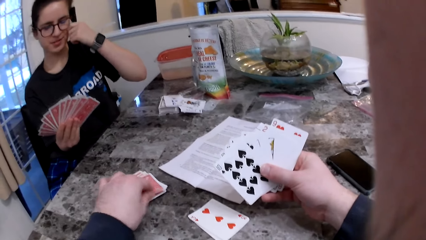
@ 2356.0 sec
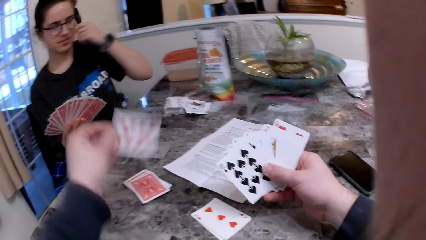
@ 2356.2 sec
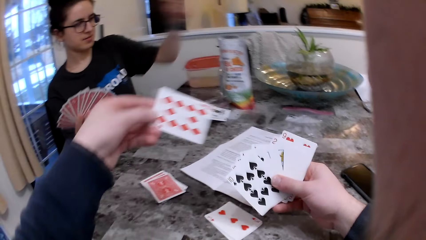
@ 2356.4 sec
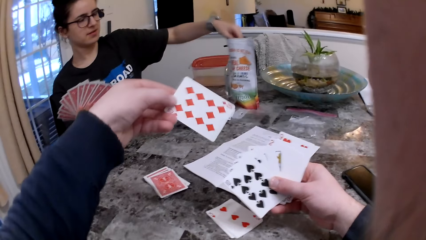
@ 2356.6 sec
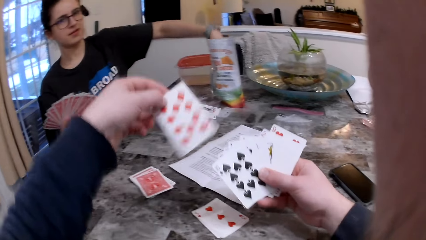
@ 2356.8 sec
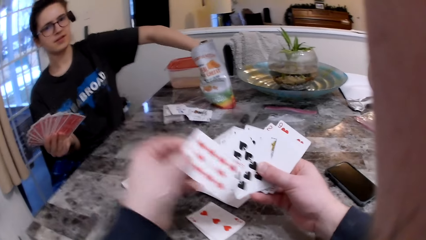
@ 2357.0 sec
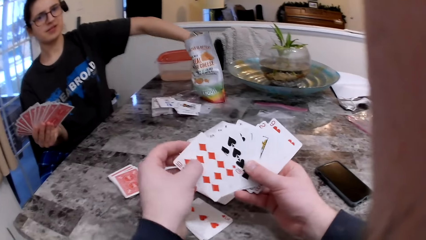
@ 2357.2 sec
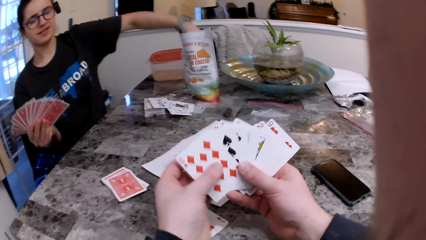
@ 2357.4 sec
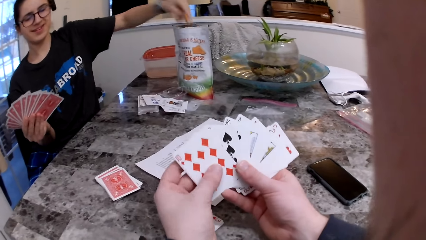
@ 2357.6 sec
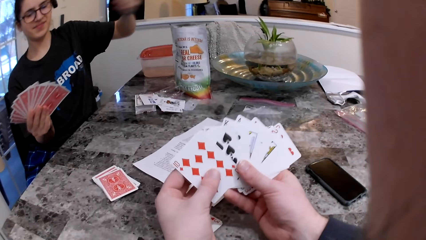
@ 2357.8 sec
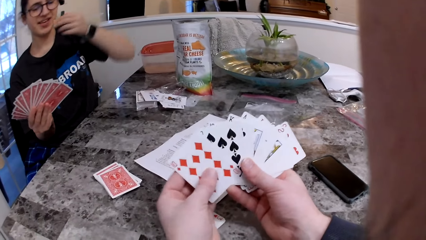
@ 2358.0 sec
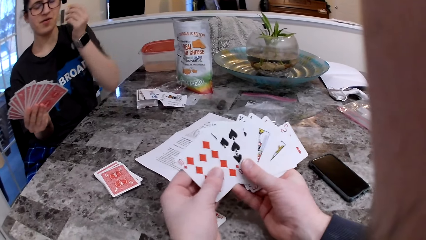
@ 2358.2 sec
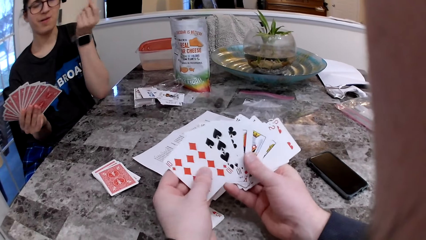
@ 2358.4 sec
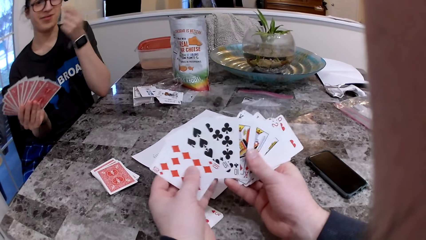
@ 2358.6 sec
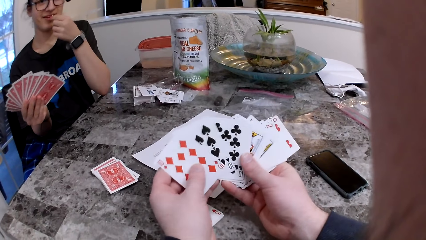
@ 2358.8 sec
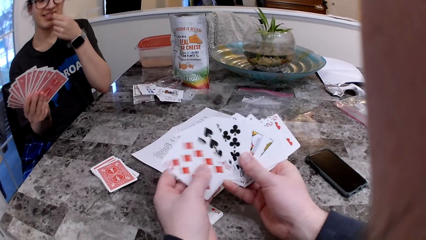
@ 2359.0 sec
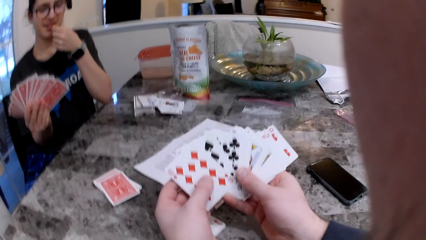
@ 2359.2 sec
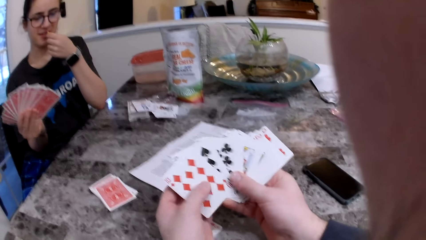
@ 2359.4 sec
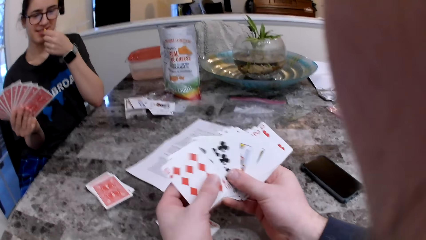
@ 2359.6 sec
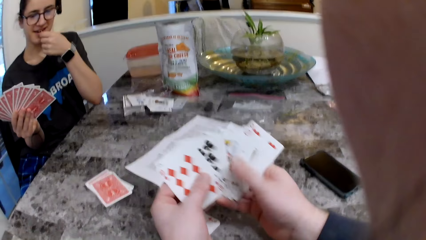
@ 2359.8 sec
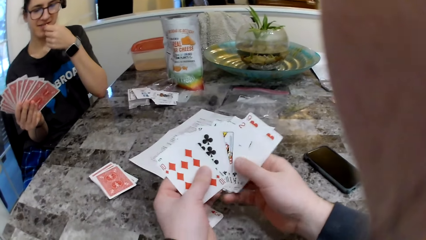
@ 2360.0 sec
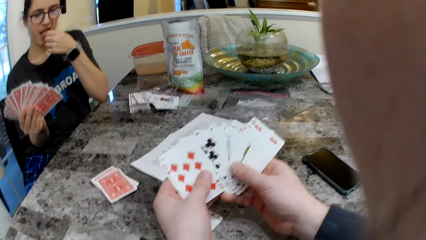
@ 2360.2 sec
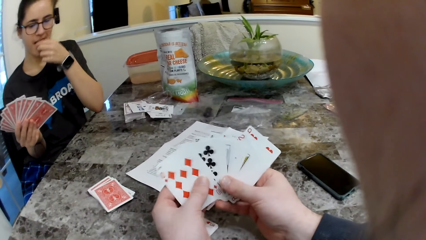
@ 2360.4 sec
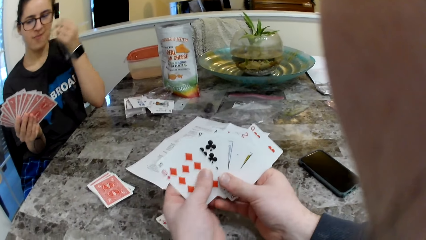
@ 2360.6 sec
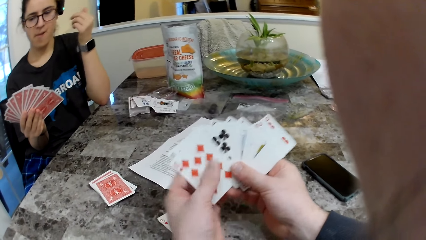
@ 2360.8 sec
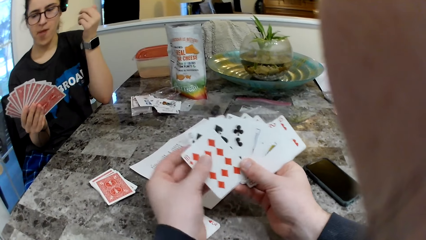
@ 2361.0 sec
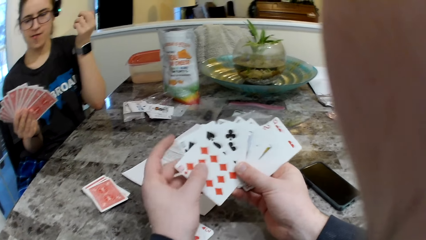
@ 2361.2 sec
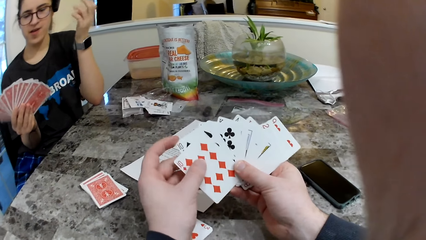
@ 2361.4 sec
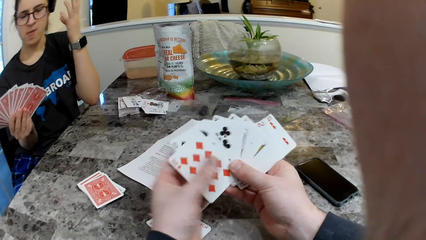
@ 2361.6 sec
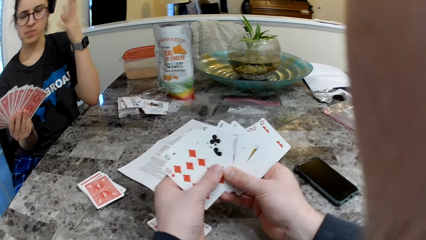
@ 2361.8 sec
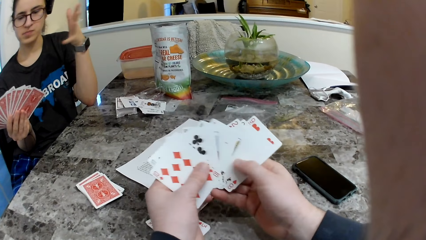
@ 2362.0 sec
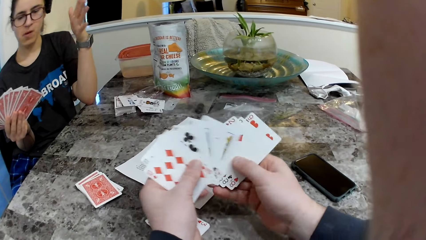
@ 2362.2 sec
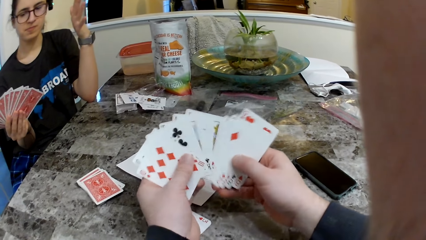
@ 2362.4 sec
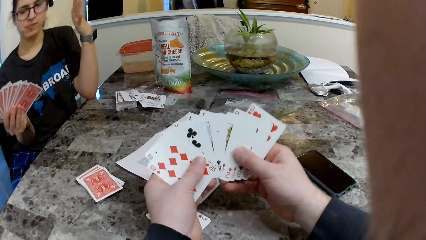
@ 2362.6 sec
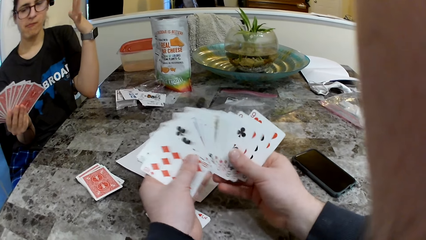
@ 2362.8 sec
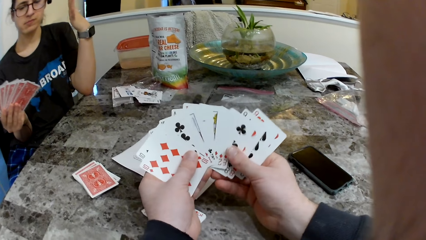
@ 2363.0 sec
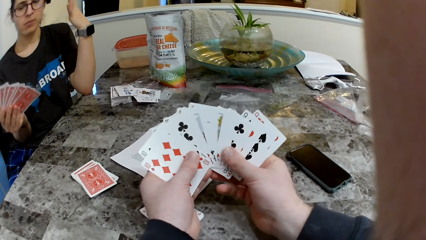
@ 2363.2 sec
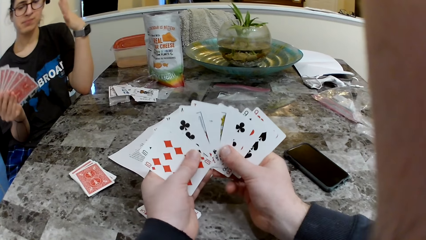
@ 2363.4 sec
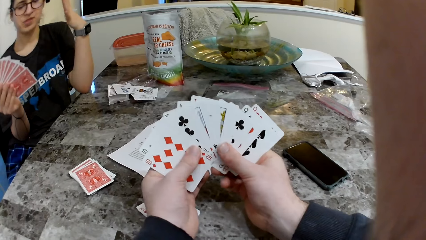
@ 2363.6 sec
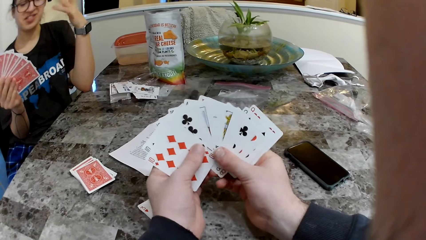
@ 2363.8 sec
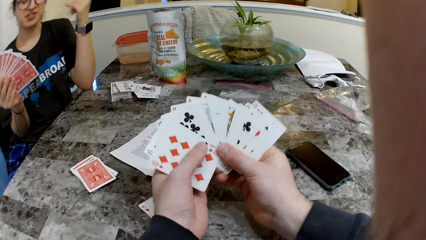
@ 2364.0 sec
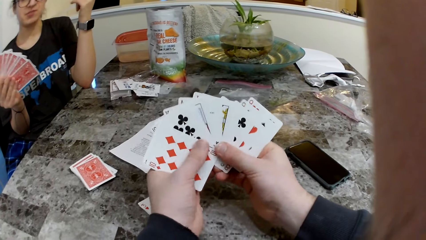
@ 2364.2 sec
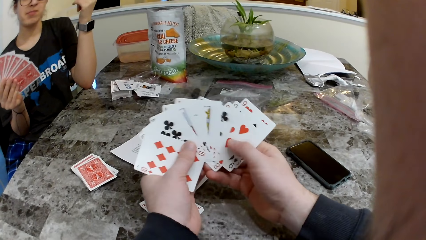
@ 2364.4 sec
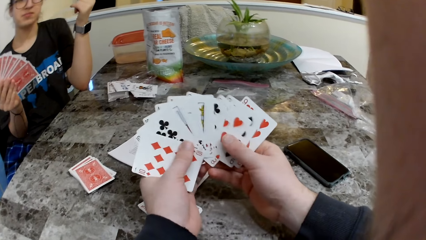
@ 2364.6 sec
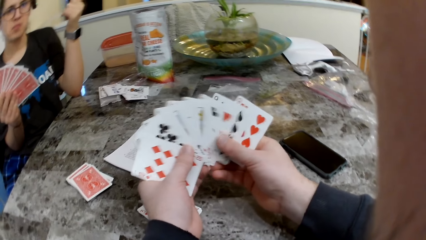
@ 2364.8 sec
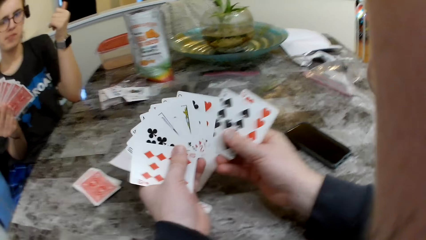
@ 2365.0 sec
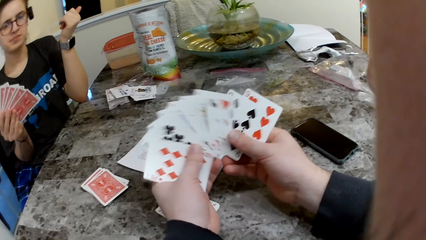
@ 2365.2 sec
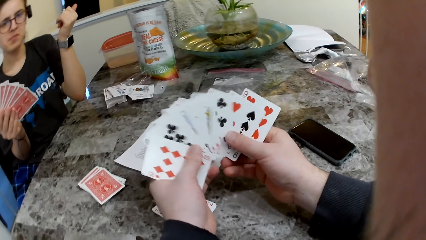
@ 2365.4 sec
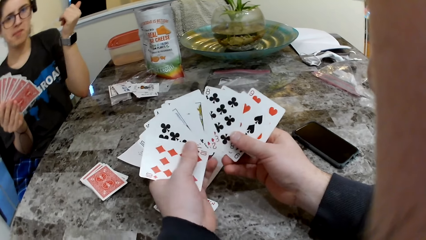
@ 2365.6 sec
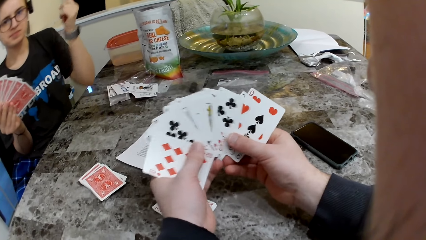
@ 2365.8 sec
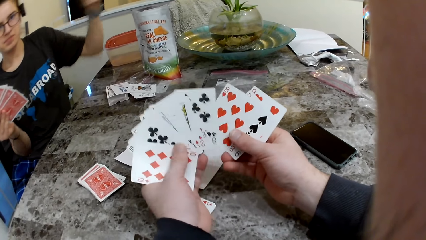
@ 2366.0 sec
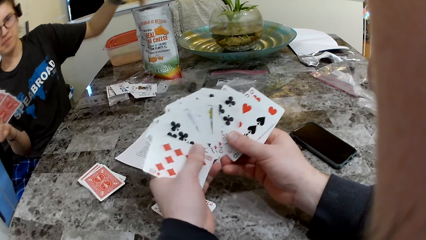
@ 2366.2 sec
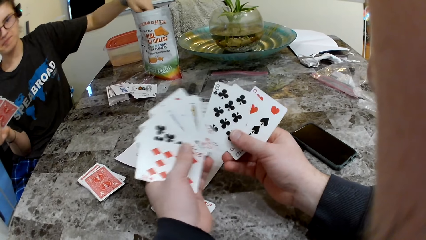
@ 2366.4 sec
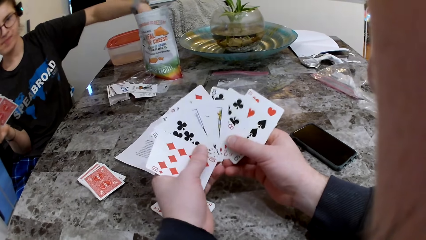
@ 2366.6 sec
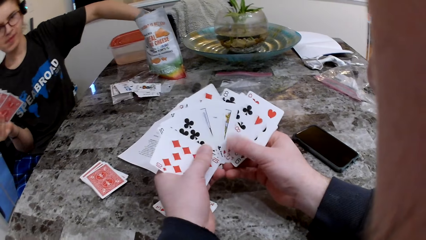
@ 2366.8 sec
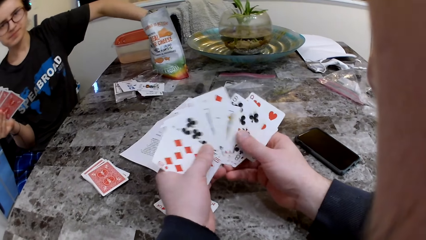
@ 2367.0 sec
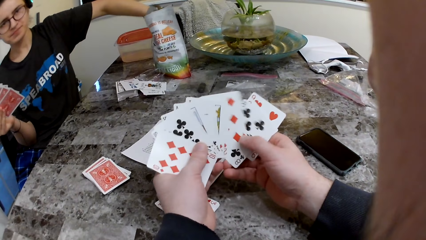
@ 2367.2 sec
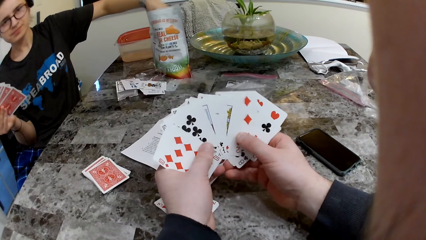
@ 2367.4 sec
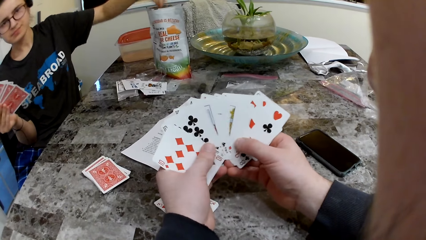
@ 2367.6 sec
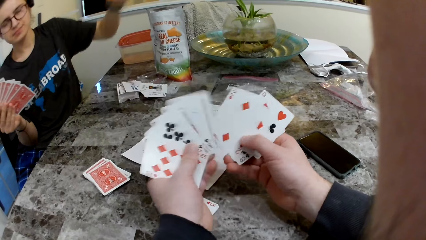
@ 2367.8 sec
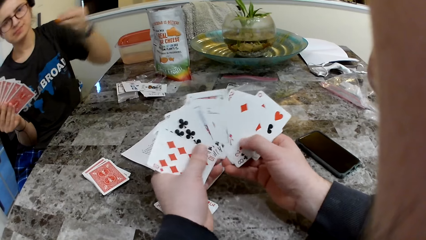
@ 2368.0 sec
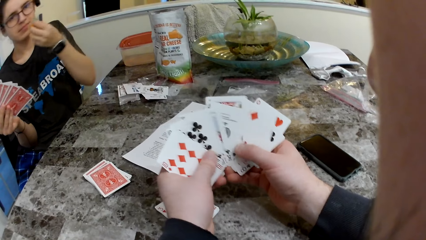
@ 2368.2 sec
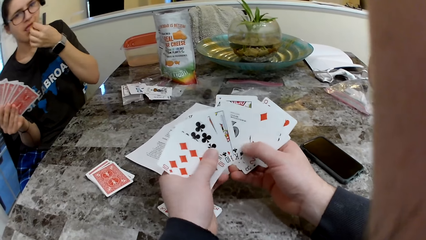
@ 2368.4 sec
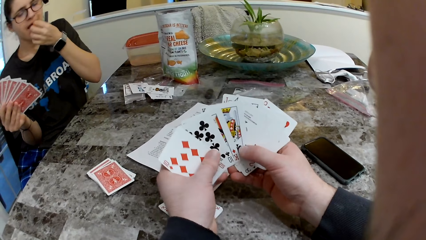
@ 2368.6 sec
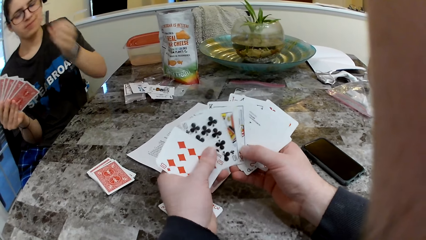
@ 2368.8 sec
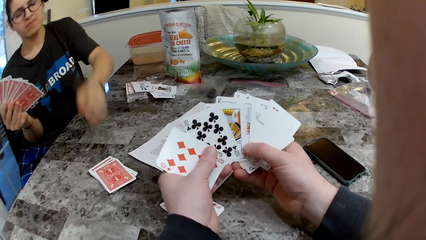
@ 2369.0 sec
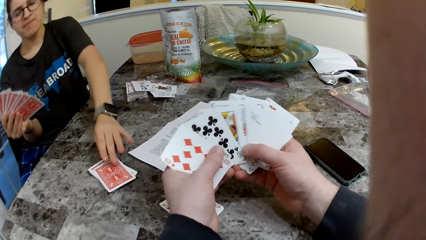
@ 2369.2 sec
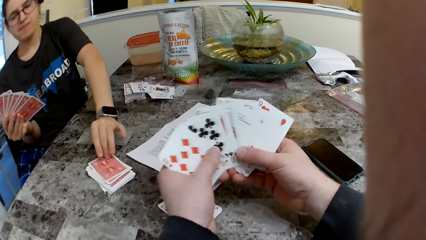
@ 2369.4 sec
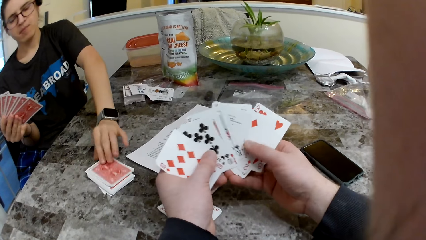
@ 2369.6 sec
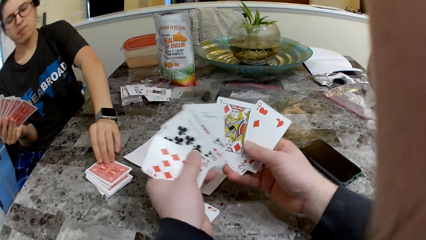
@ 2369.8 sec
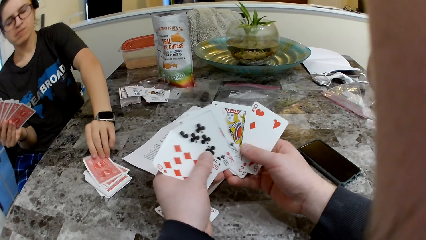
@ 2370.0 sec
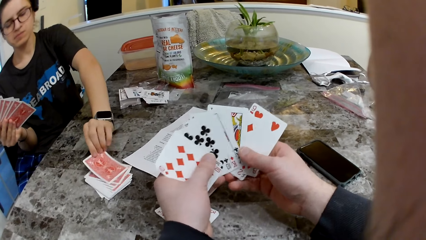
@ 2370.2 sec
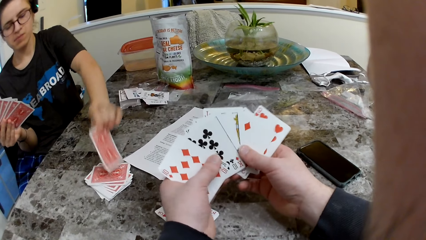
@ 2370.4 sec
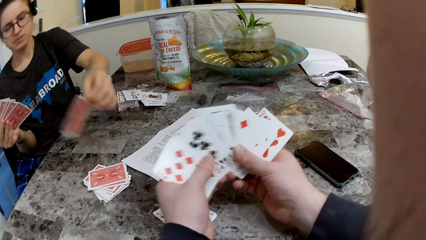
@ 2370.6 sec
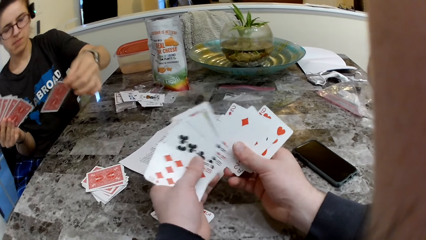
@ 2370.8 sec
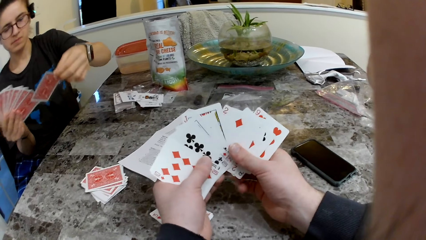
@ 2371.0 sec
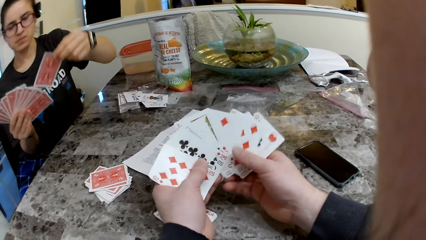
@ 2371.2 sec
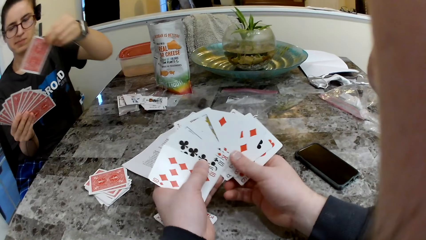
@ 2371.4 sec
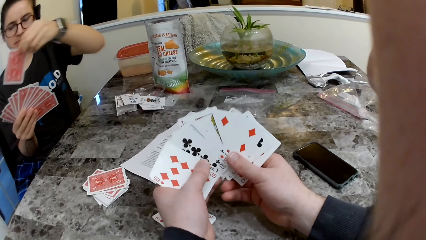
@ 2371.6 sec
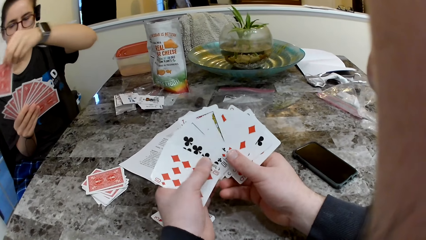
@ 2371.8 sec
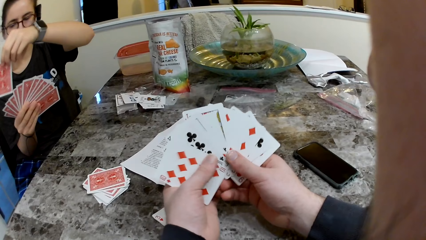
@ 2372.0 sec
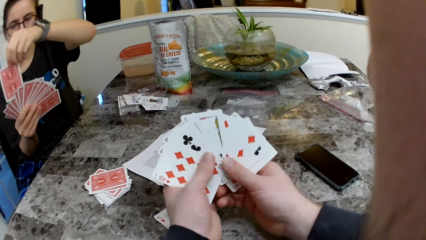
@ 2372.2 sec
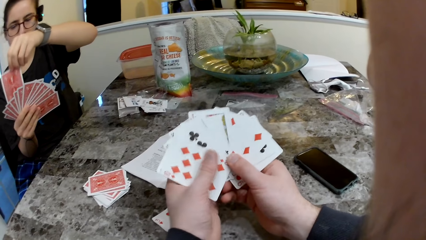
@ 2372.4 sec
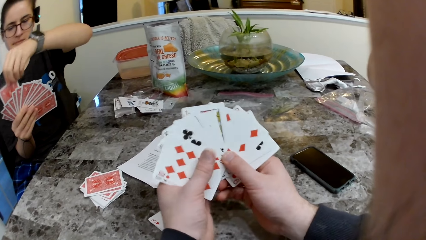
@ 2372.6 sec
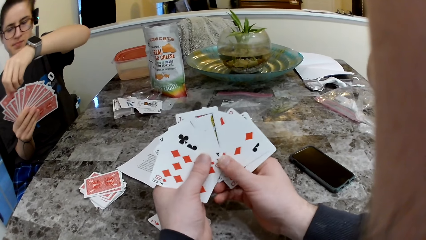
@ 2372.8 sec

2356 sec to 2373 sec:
The camera wearer picks up the card from the table. The woman removes the cheese snack. The camera wearer holds the card with the other cards. The woman eats the cheese snack. The camera wearer checks the cards. The woman removes the cheese snack and eats the cheese snack. The woman picks up a card from the table.
